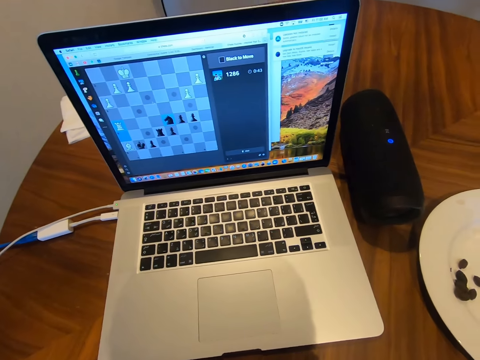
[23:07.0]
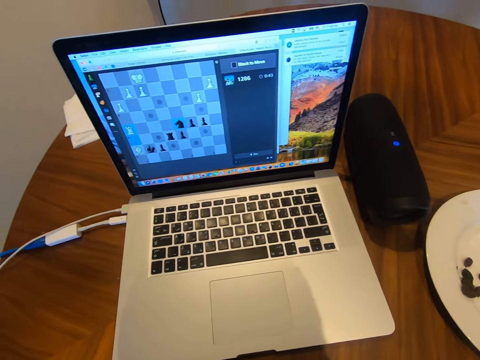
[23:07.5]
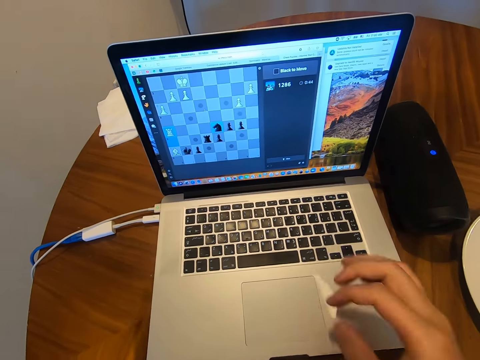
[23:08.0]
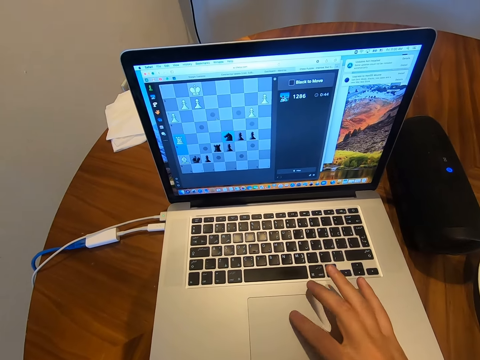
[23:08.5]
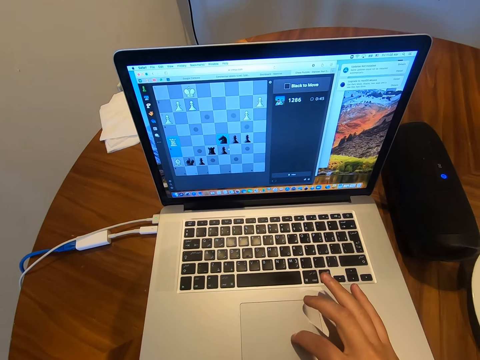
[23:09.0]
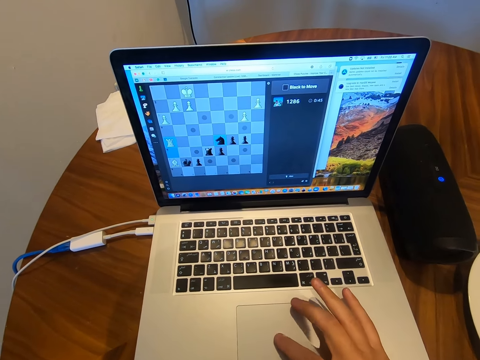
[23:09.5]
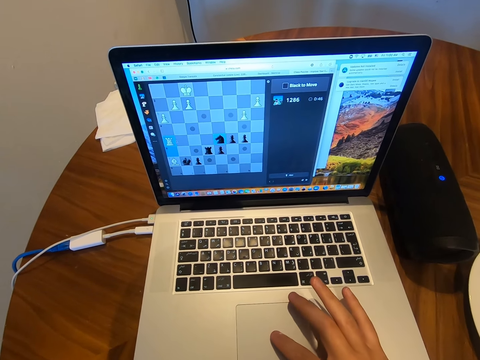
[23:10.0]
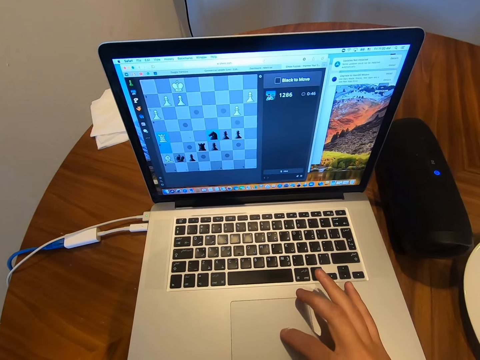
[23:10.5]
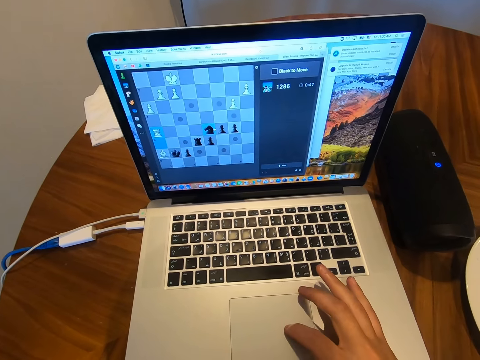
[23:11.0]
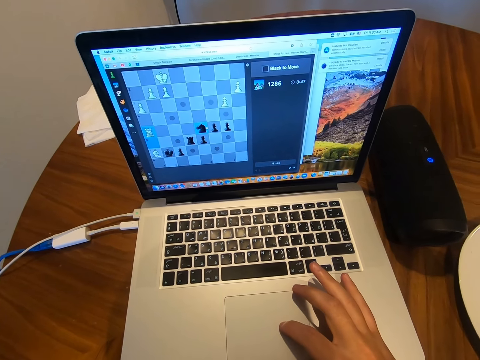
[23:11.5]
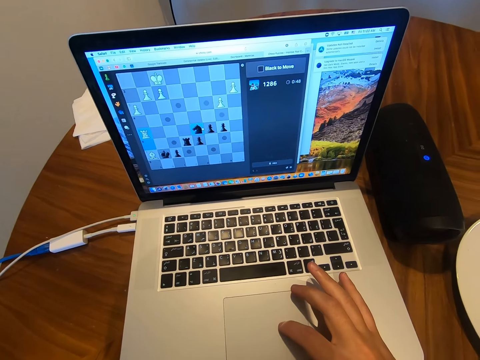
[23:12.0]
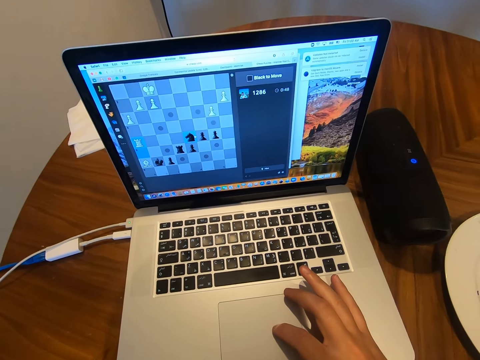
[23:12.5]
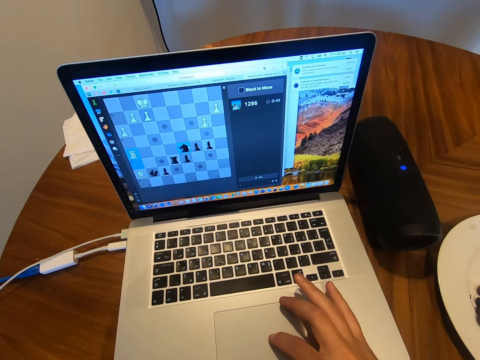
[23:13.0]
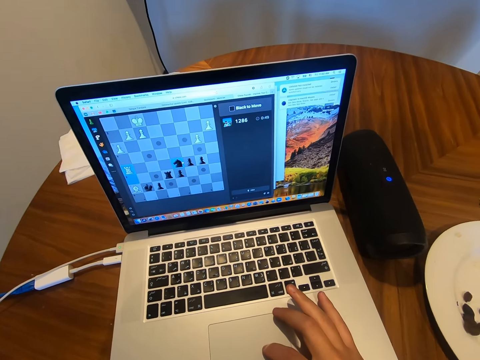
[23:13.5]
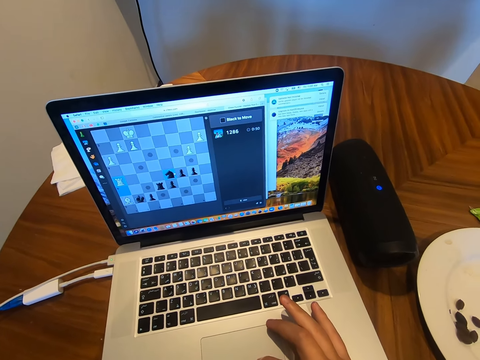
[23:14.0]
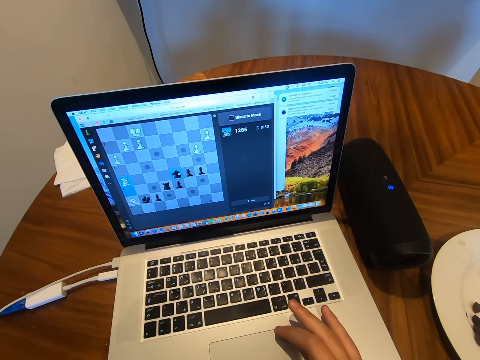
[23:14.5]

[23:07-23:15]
The camera wearer operates the laptop. He touches the touch pad and moves his fingers on the touch pad.

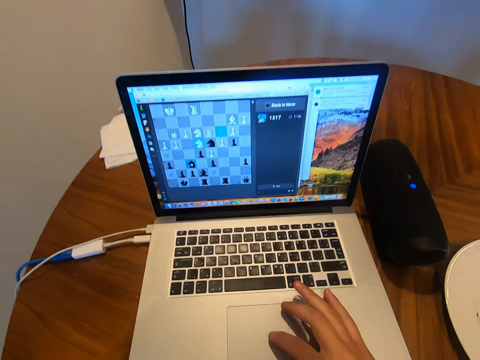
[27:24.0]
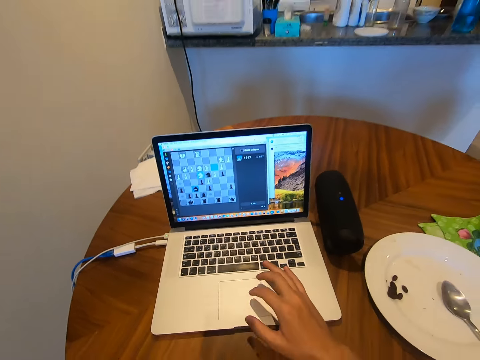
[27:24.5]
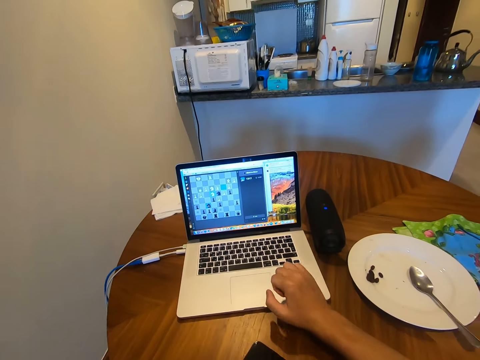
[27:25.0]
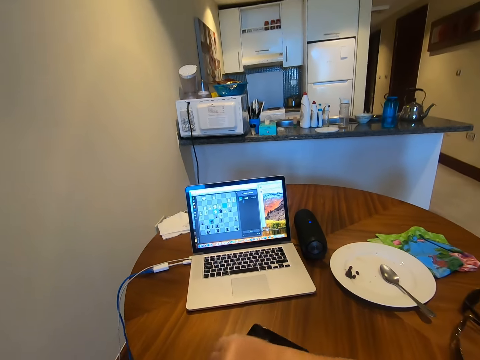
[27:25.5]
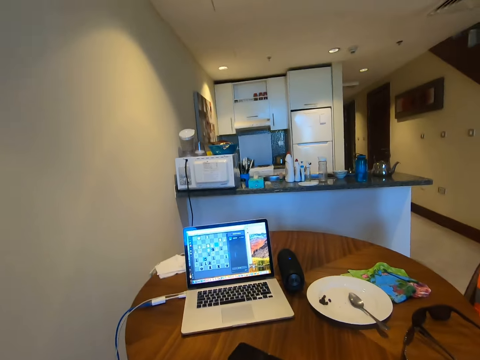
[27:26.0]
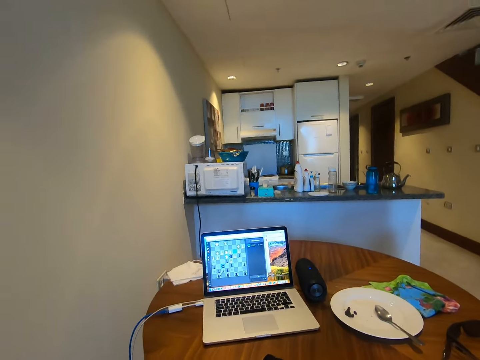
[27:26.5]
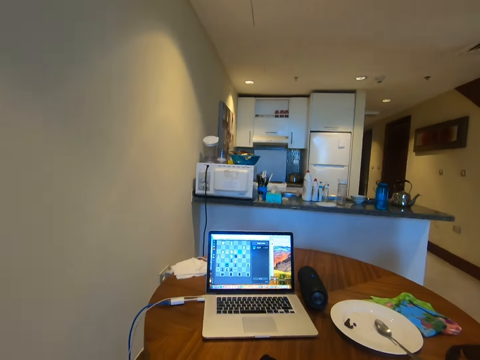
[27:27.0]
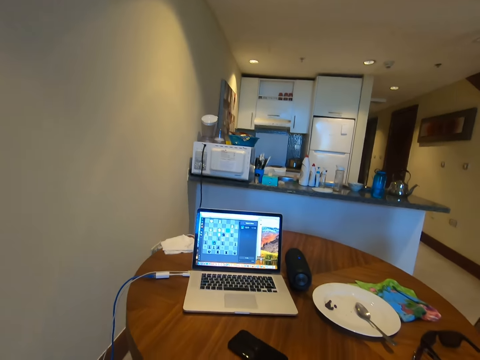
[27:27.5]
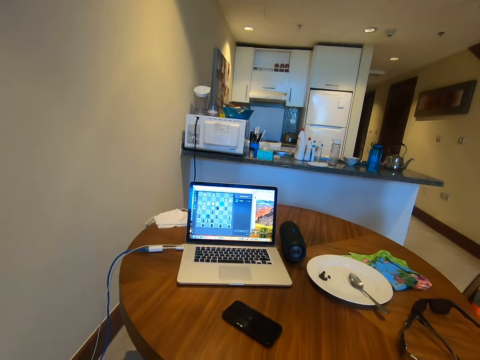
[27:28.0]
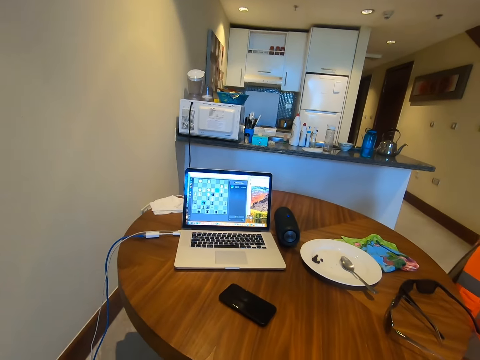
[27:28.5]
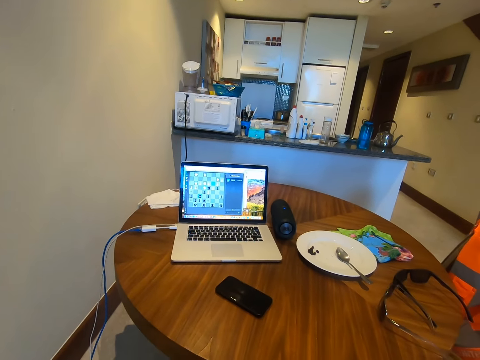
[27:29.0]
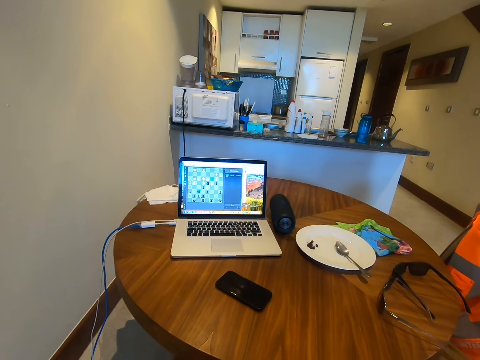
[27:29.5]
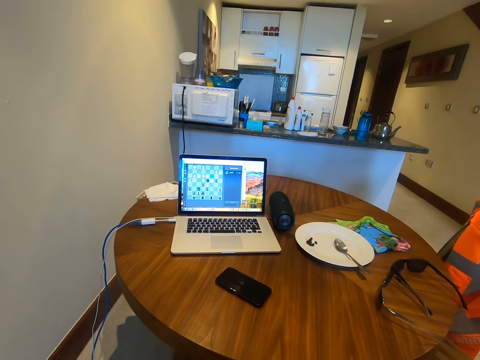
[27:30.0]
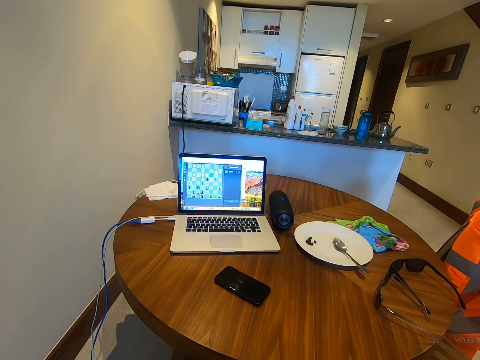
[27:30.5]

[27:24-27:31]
The camera wearer looks at the laptop.

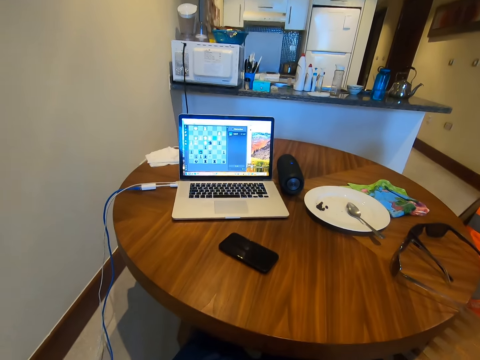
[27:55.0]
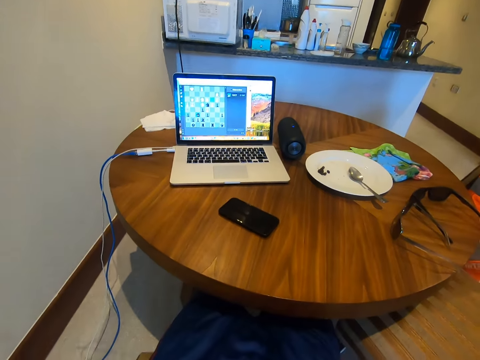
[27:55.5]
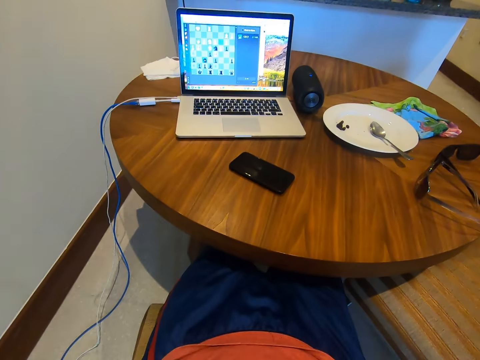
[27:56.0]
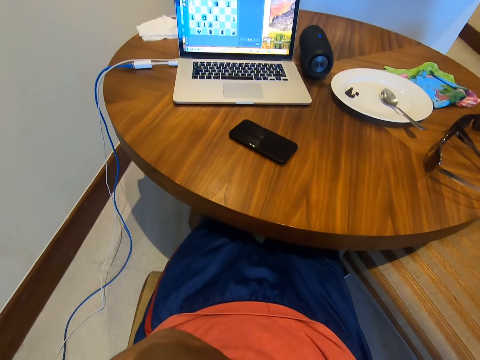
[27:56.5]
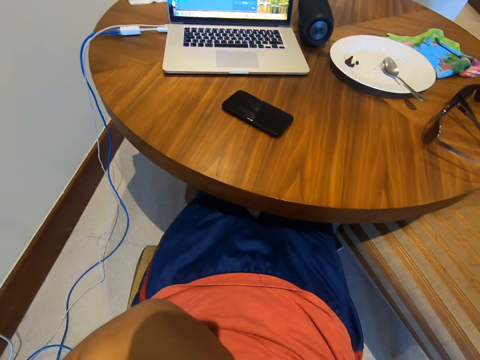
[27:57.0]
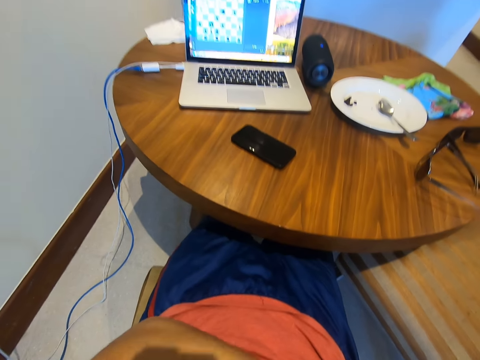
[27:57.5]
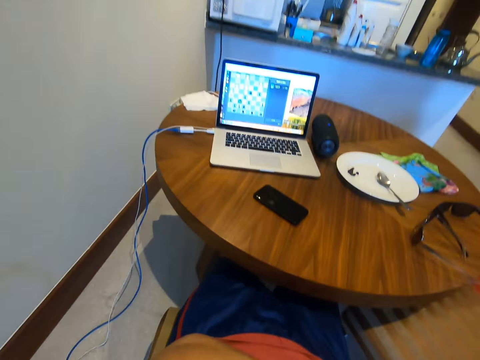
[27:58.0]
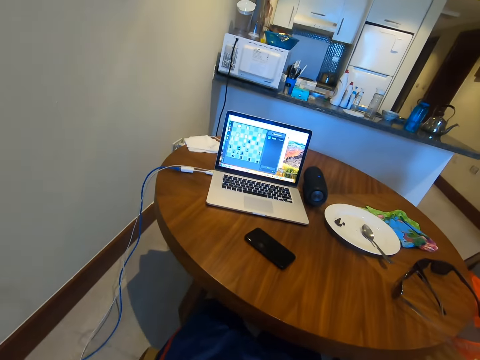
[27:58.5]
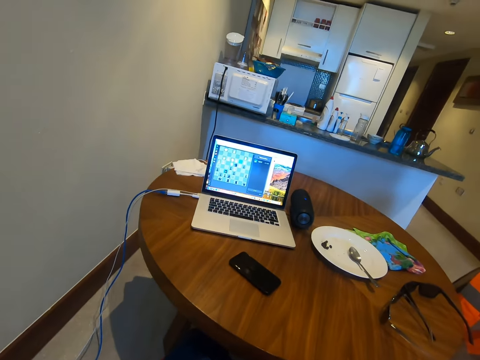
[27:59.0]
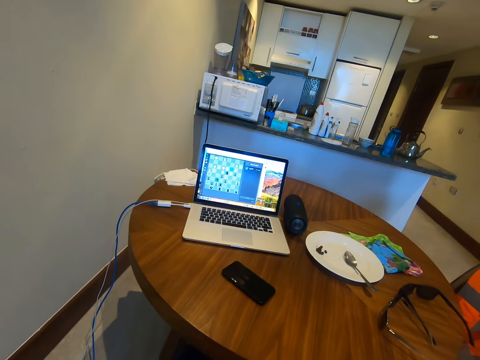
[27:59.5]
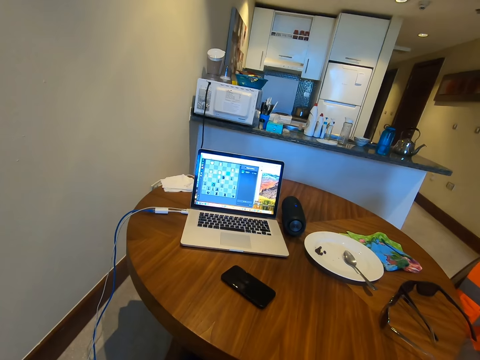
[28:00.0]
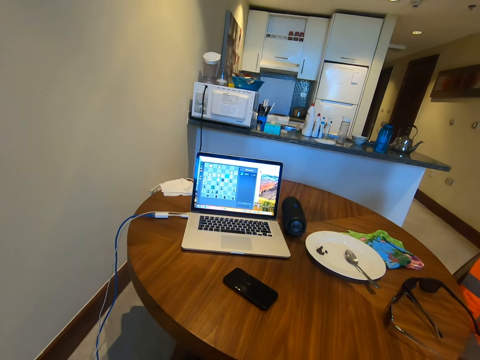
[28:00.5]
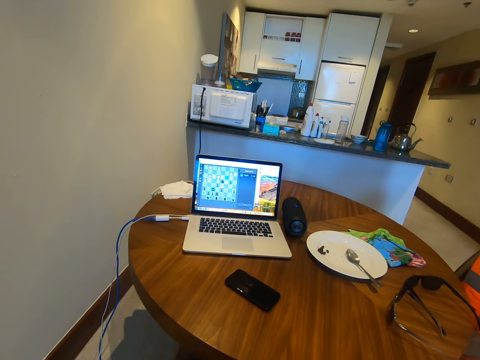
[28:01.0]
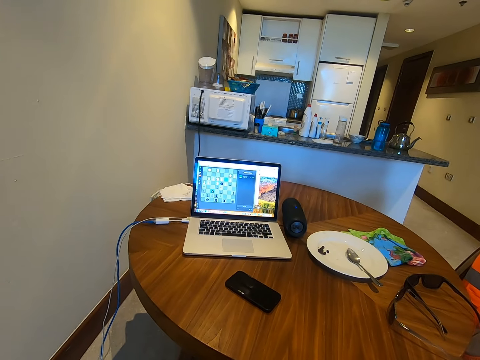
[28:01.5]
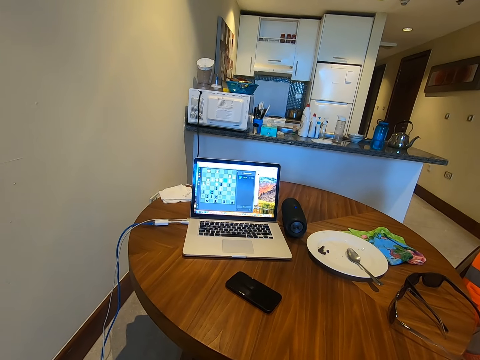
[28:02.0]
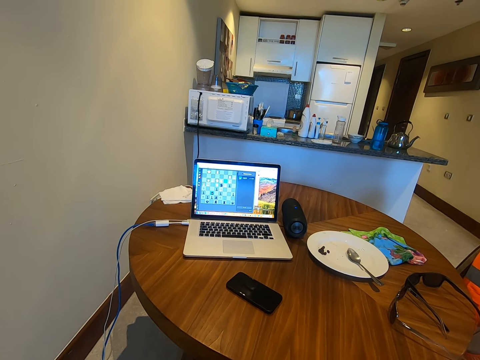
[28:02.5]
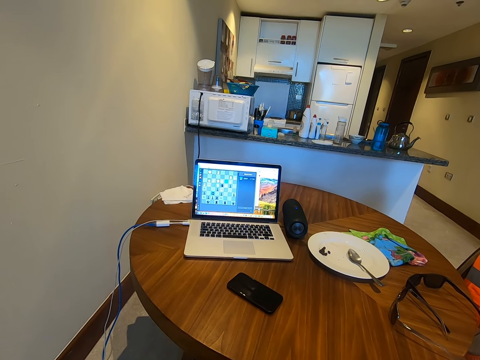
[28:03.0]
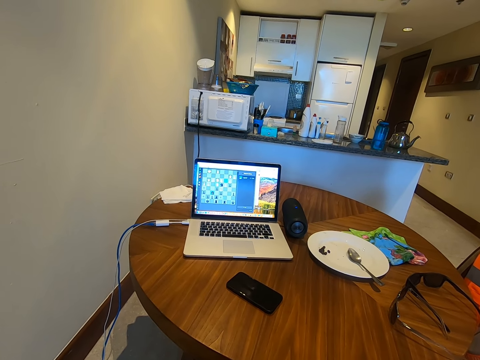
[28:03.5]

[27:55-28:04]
The camera wearer looks down. They look at the laptop.
